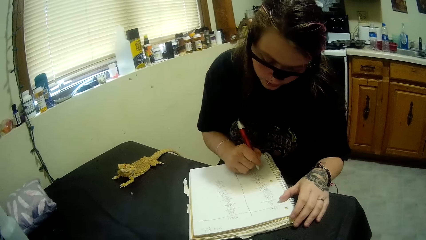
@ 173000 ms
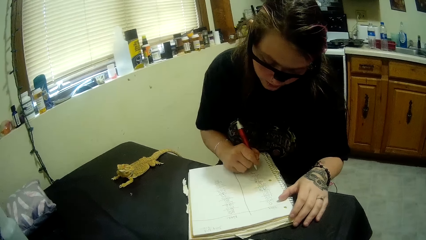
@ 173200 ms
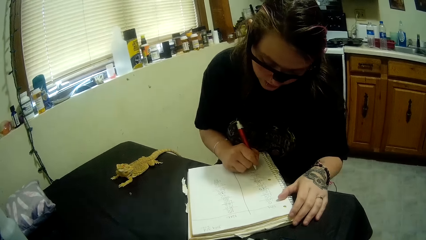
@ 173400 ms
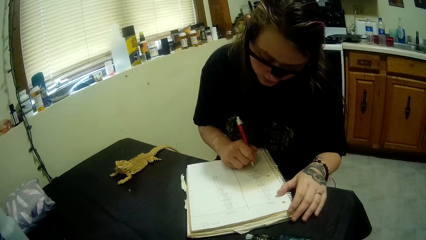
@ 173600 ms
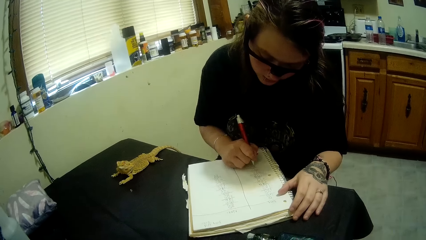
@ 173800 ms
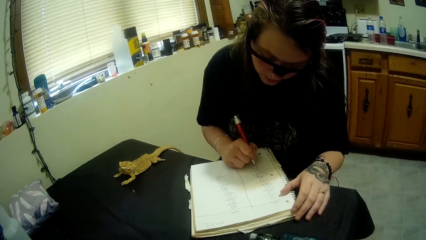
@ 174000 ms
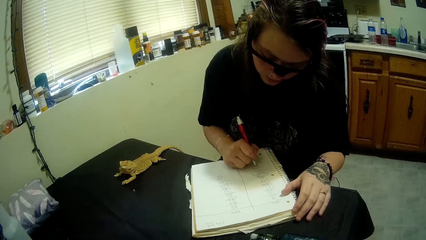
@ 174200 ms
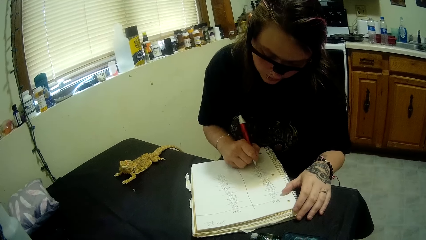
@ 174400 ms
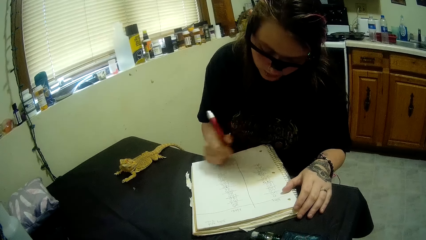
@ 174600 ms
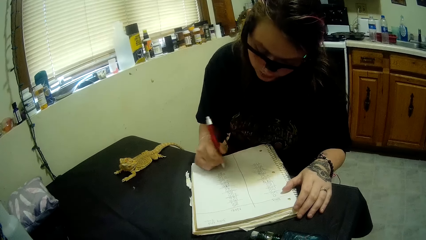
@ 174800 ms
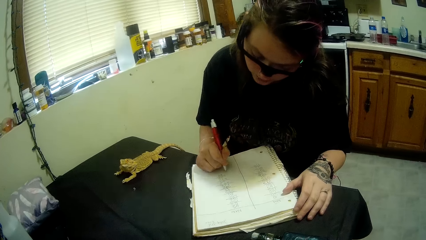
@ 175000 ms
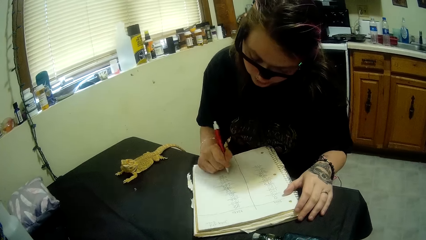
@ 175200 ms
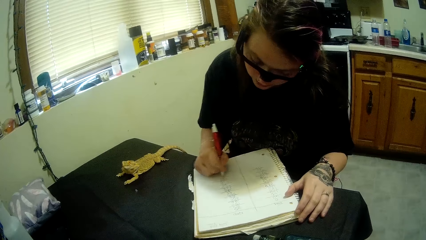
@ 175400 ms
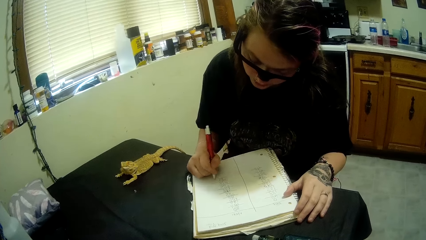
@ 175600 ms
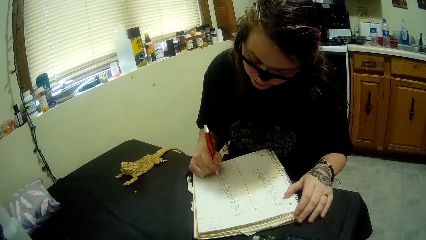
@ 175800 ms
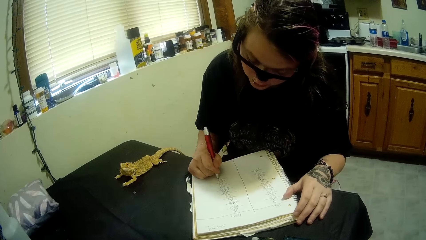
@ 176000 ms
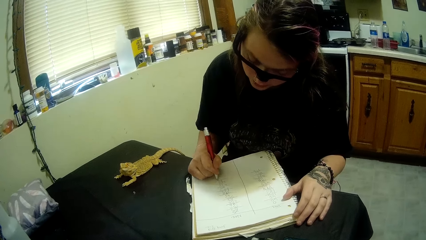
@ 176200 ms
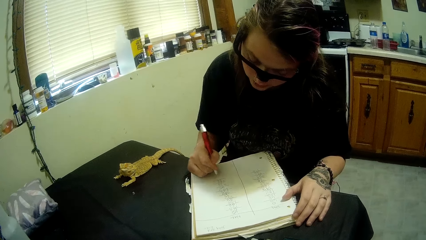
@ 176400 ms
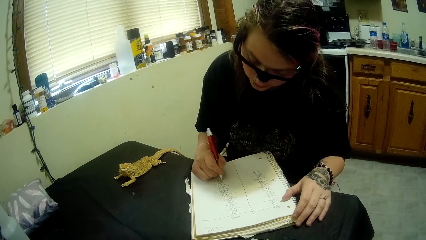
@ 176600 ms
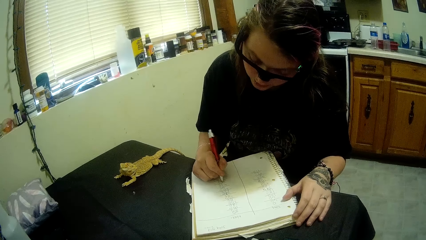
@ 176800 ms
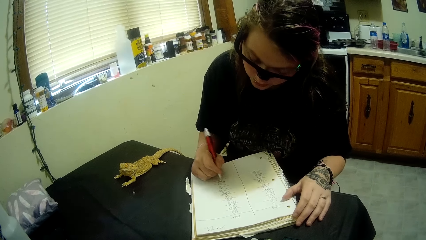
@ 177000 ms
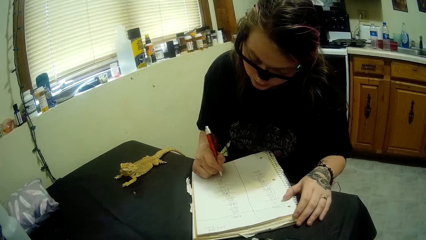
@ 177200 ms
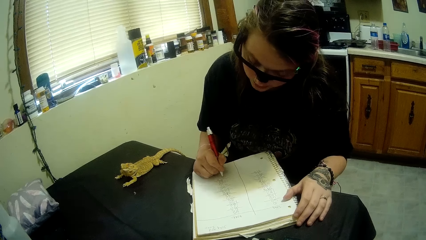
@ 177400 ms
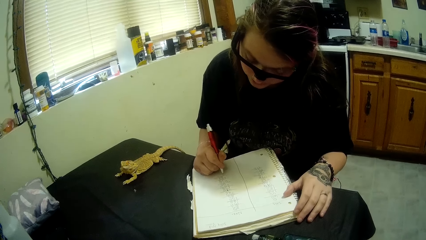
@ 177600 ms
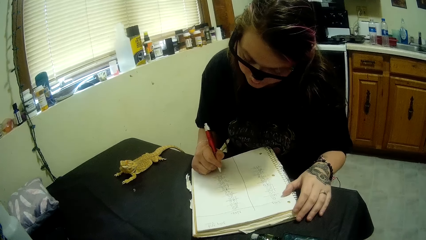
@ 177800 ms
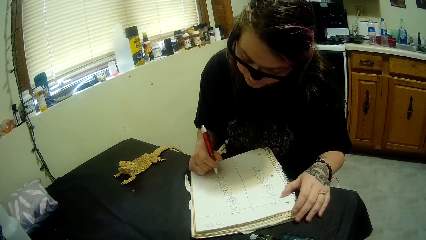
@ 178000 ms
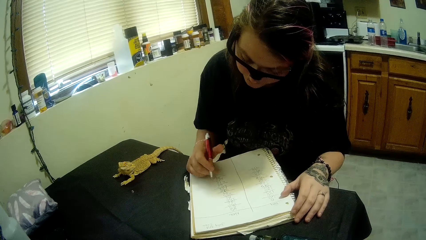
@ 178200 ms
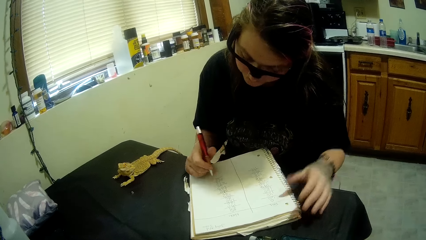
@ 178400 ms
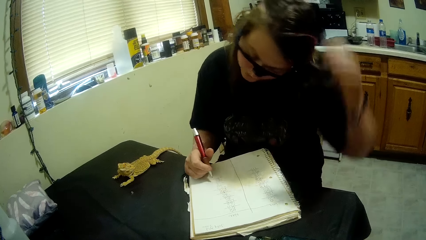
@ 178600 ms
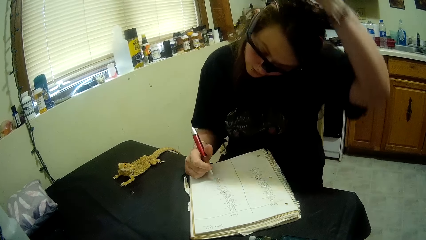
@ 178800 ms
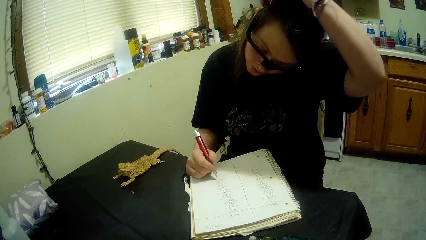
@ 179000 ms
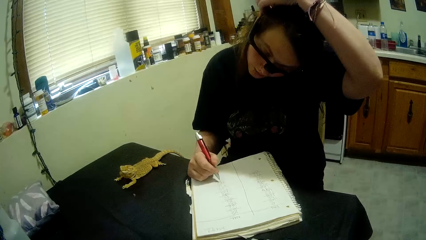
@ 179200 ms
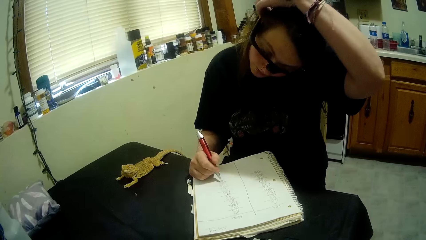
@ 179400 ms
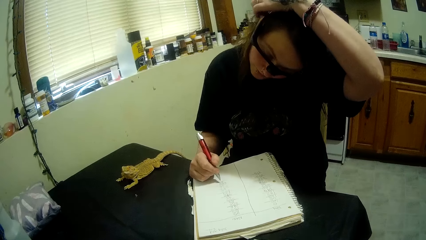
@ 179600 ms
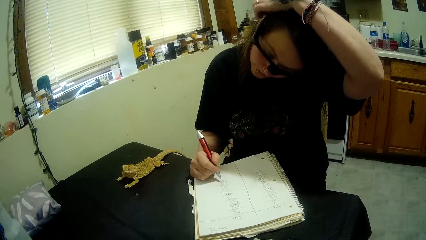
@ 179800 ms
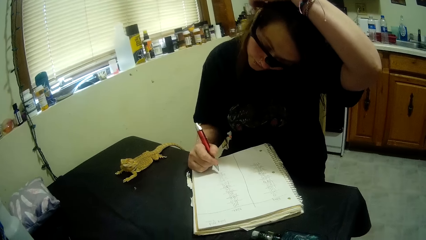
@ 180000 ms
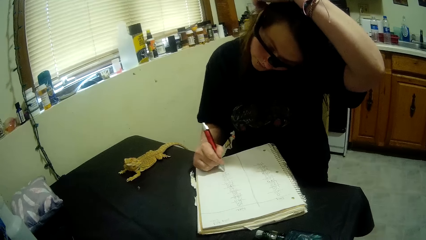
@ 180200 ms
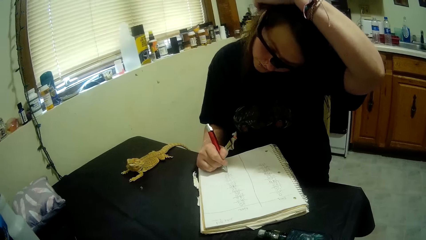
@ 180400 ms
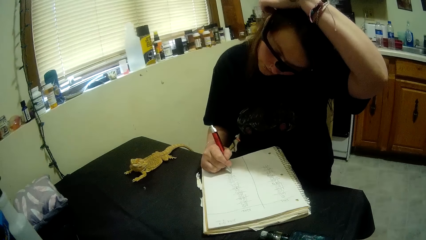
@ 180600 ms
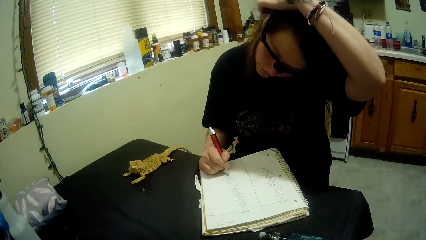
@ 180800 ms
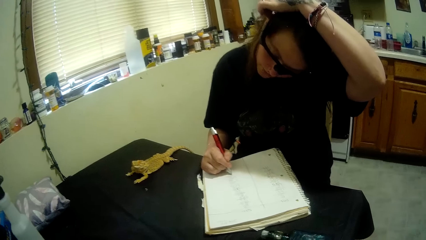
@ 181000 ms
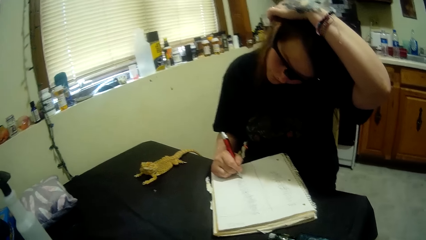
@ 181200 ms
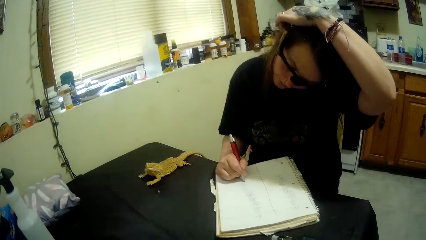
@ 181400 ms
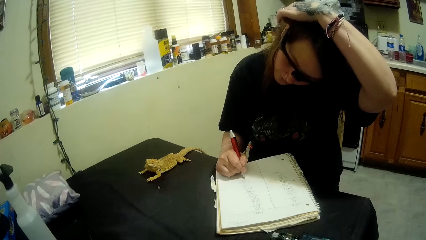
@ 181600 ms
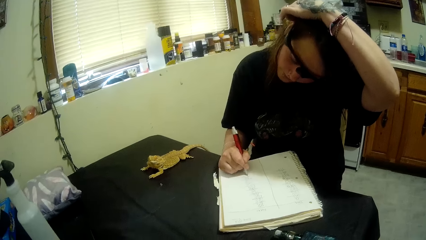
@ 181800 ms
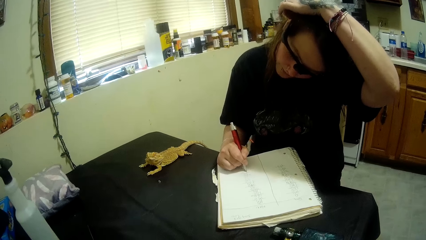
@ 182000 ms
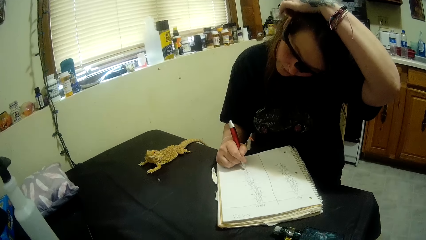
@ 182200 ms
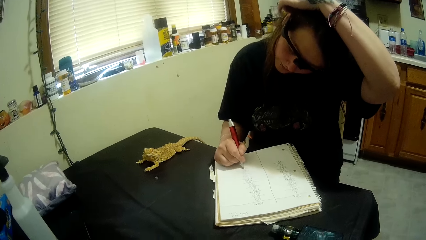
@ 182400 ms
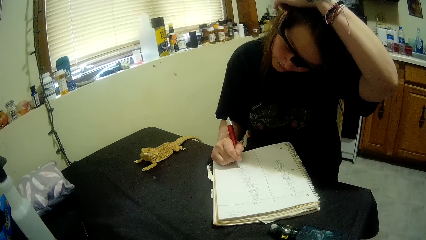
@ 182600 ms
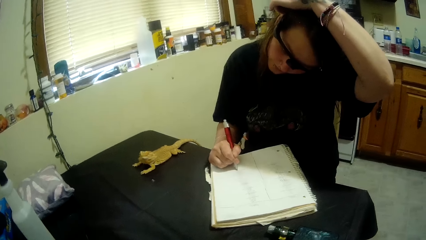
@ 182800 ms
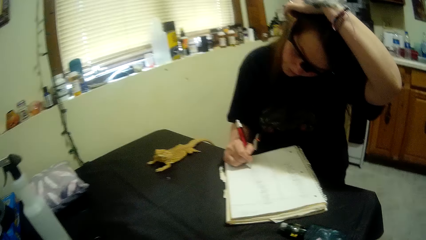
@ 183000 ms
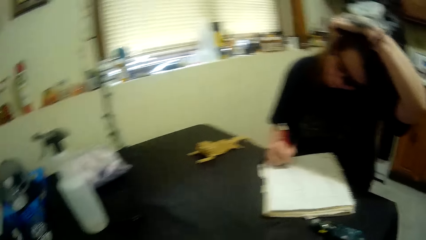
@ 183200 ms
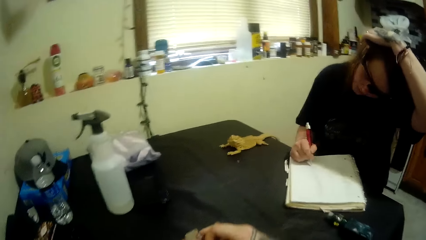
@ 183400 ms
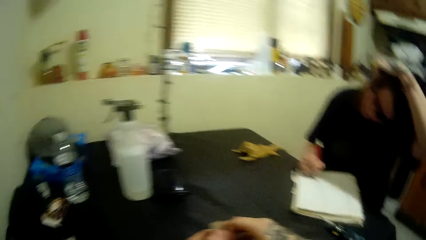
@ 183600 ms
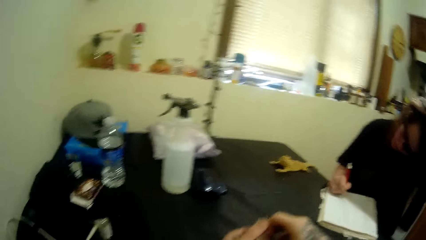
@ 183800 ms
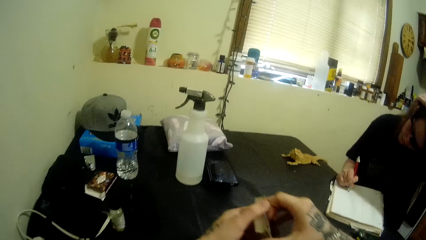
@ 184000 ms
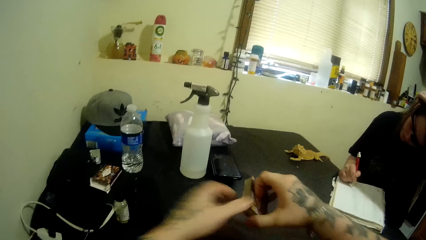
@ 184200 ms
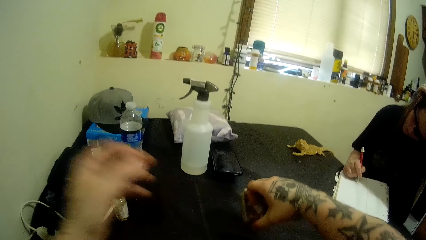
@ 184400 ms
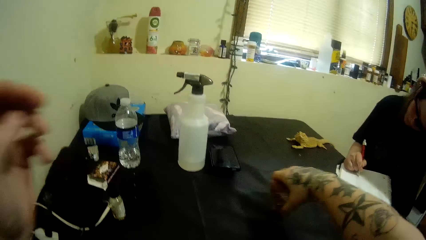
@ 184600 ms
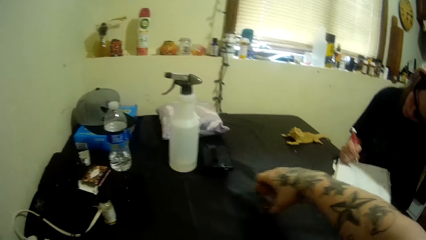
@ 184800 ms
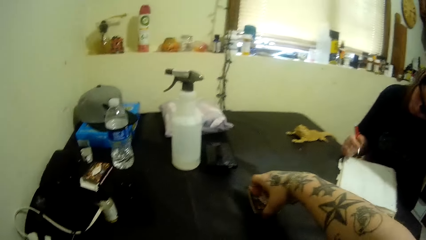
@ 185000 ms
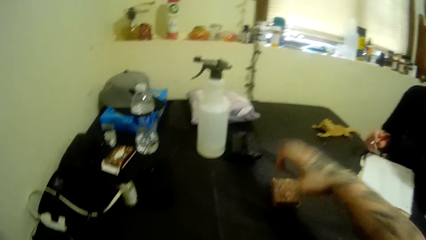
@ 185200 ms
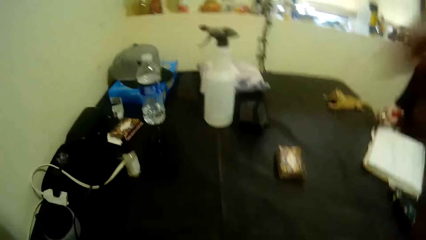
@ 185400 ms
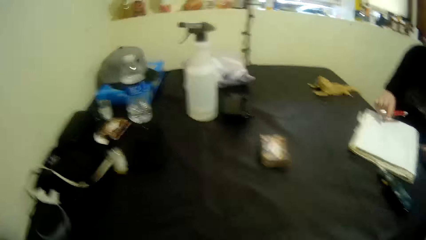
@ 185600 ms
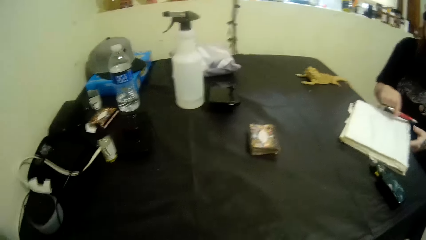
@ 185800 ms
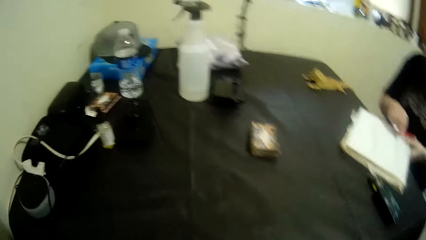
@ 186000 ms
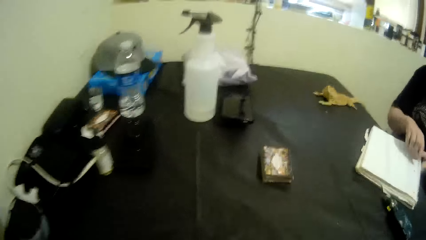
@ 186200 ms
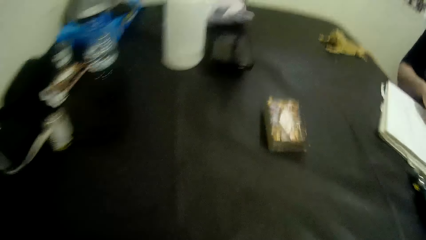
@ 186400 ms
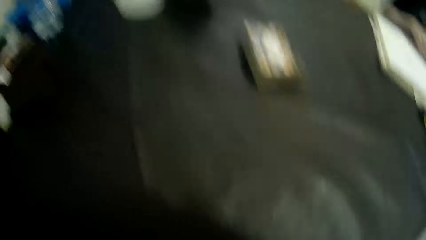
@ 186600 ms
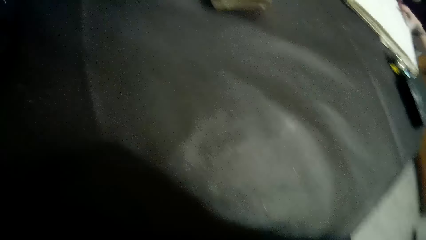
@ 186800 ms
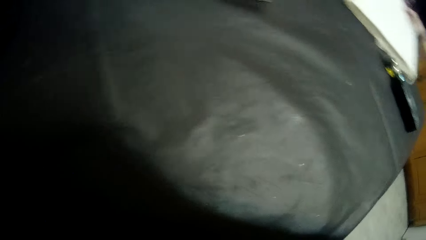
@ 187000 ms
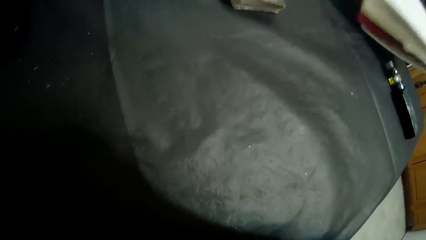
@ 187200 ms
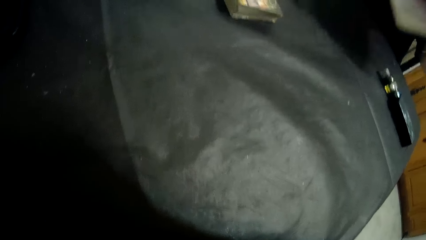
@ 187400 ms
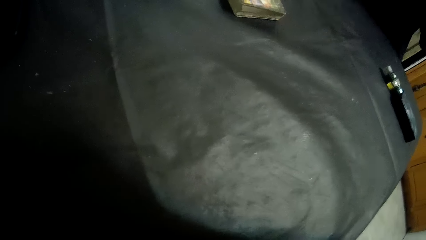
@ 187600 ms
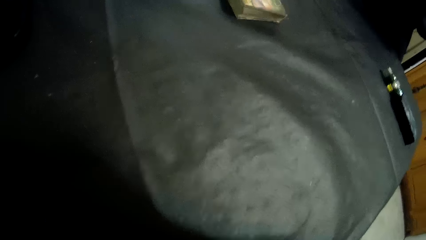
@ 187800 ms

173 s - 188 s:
A woman scratches her head with her left hand. The woman moves the hand. The woman writes on the book. The camera wearer puts a pack of cards on the table. The woman puts a pen on the book and lifts the book off the table.
